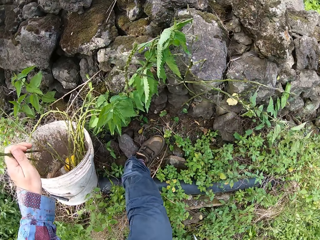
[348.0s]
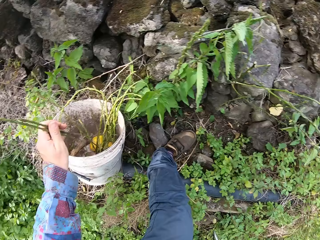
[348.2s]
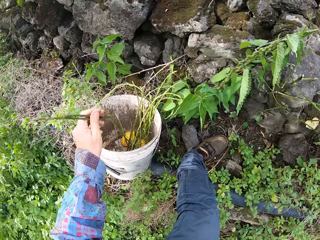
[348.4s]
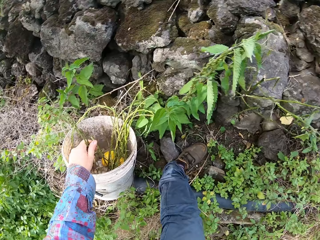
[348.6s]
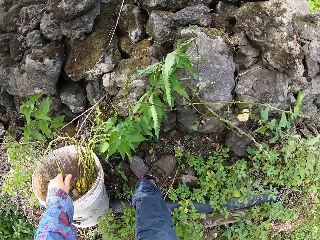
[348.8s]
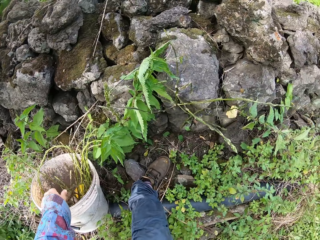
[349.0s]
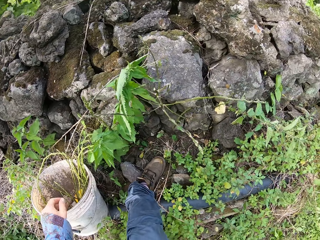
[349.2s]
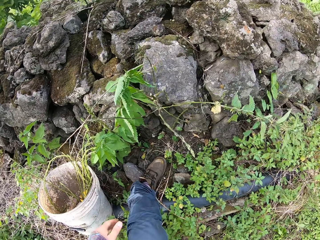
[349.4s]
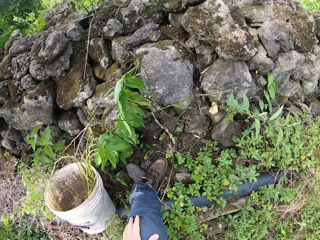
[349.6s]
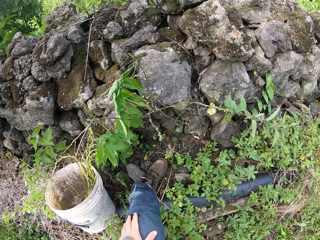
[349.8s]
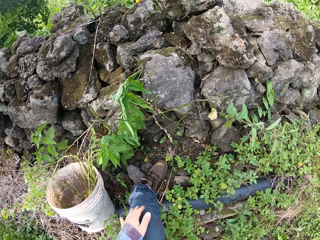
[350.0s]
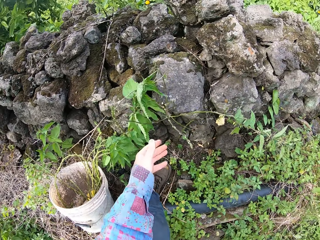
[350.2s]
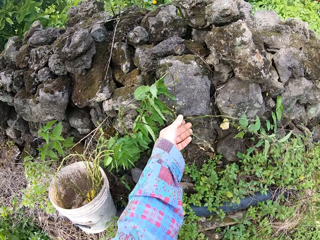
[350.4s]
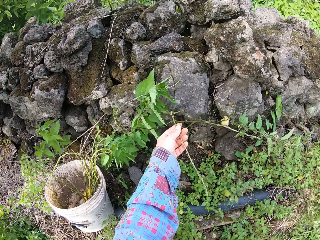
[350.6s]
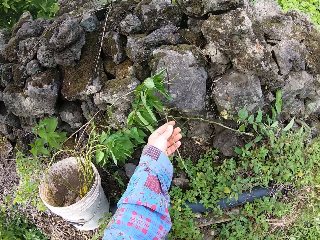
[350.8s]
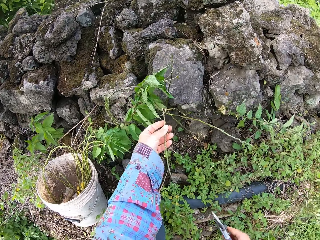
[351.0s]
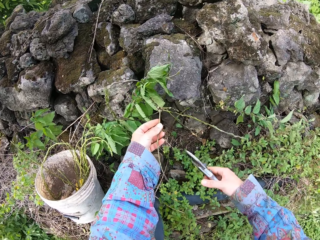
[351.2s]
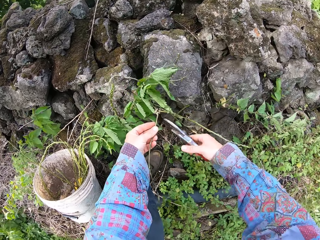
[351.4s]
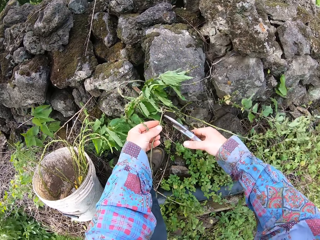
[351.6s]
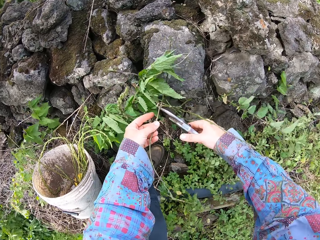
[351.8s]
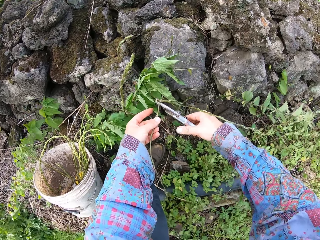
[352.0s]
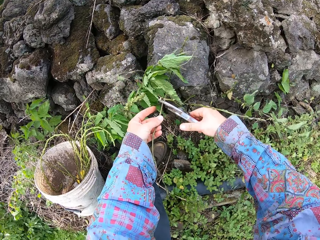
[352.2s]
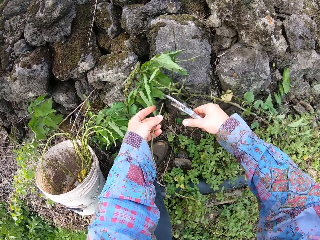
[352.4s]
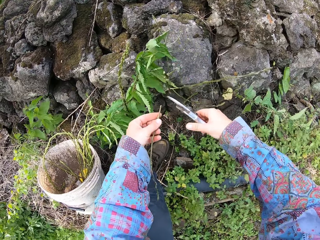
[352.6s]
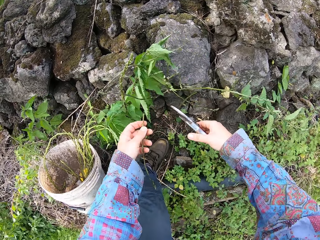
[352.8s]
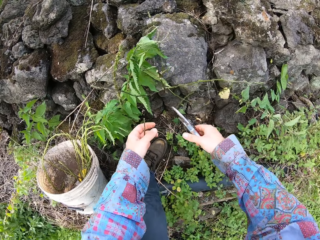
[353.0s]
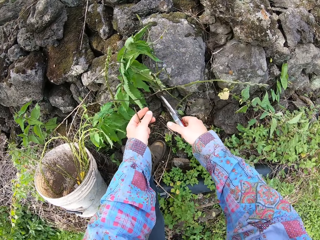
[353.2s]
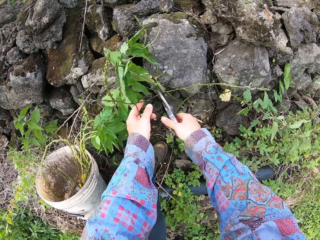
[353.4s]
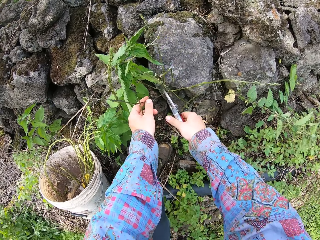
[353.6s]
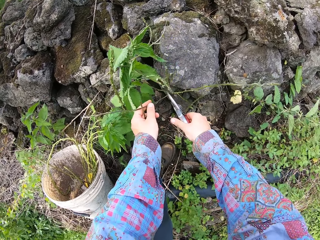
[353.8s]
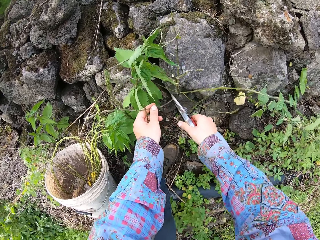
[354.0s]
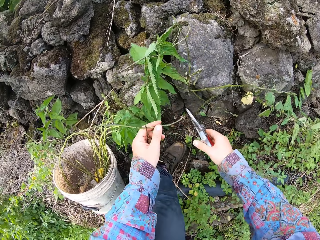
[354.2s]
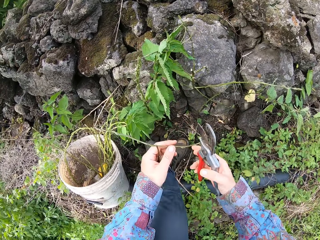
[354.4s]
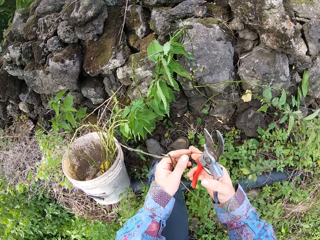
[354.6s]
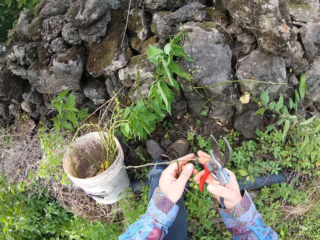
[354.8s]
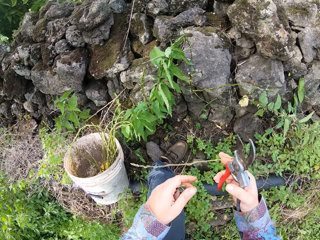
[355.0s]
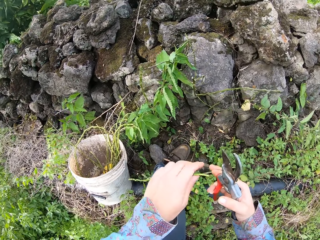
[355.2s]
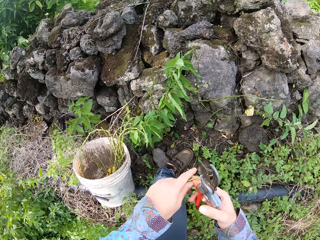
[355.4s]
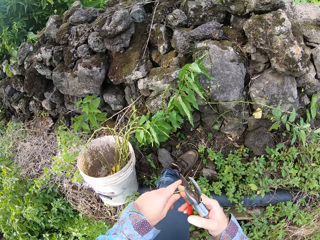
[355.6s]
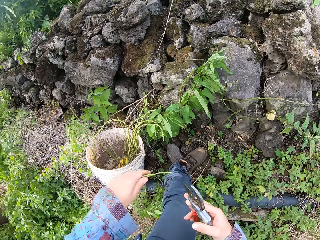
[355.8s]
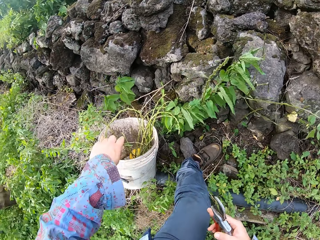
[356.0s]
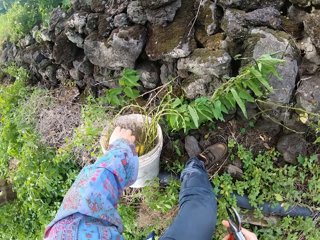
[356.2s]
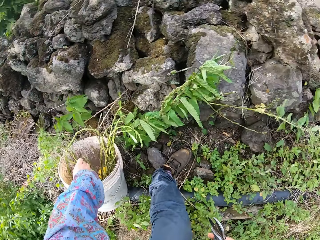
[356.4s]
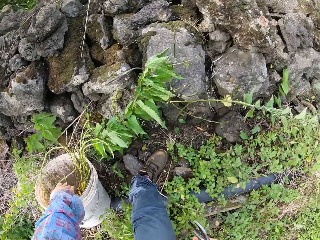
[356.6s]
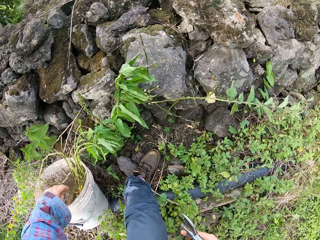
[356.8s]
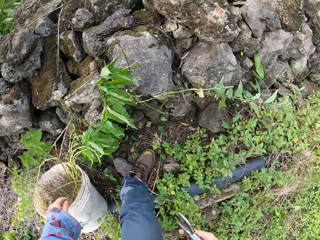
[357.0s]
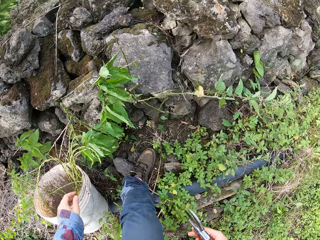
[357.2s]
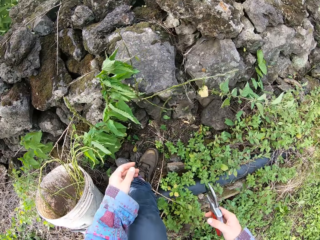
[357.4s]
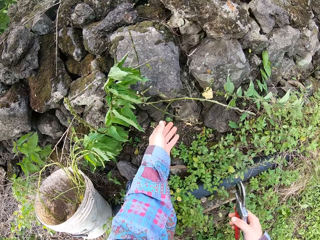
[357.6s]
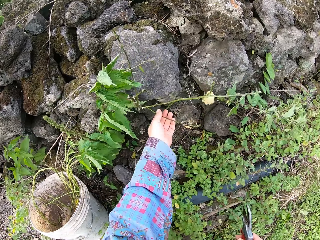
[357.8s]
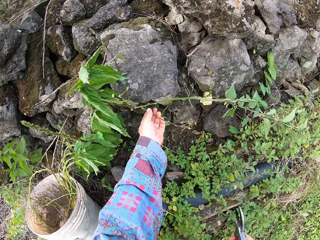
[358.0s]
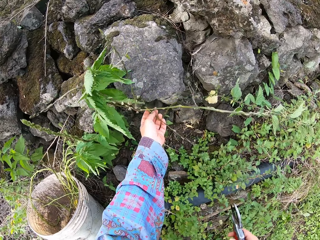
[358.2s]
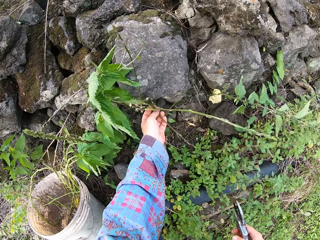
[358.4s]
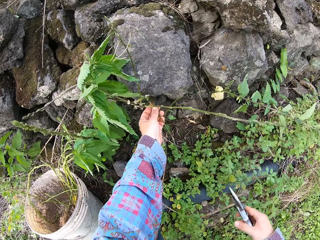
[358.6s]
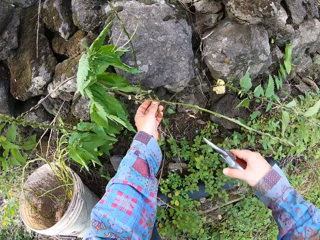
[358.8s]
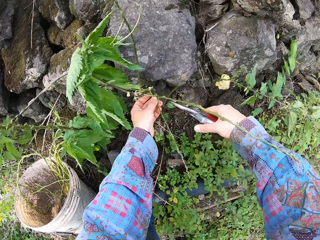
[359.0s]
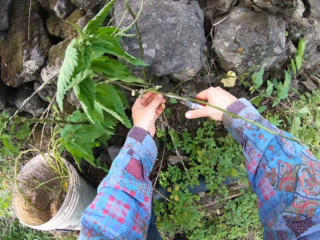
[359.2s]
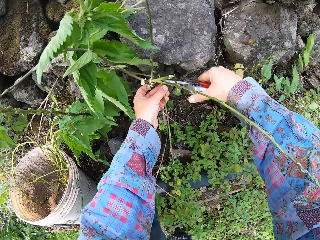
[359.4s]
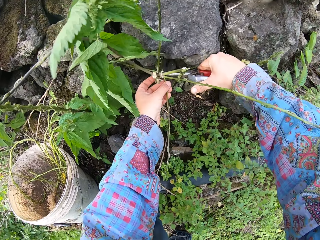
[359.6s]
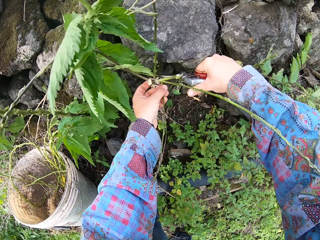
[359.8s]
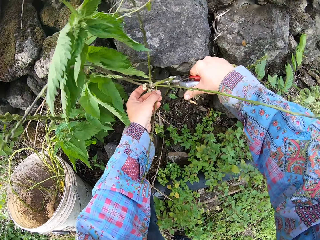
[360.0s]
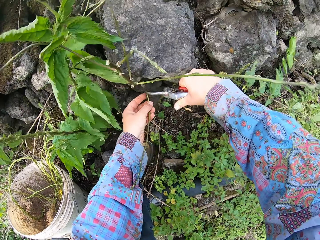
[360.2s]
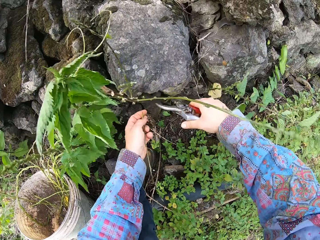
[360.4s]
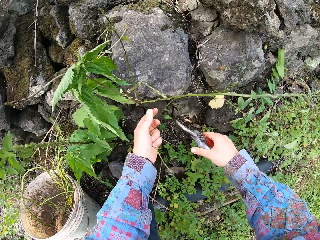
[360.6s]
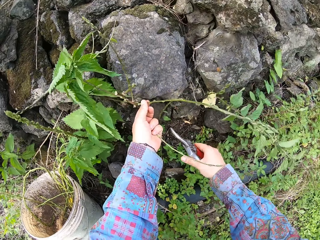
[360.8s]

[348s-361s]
The camera wearer drops the plants in his left hand in the bucket. He places his left hand on his left knee. He picks multiple plants with his left hand. He cuts the multiple plants with a pair of pruners in his right hand. He cuts a plant. He adjusts one of the plants with his right hand. He drops the plants in his left hand in the bucket. He picks multiple plants with his left hand. He cuts the multiple plants with the pair of pruners in his right hand.

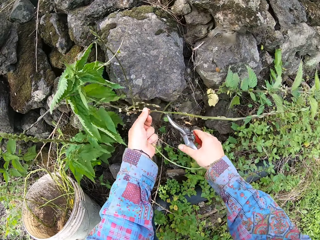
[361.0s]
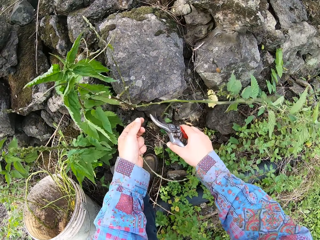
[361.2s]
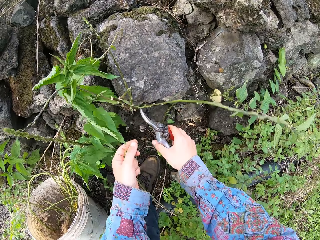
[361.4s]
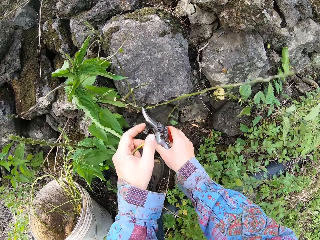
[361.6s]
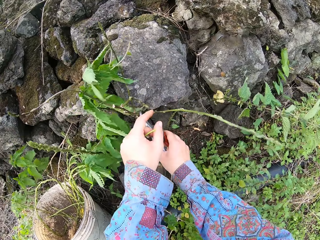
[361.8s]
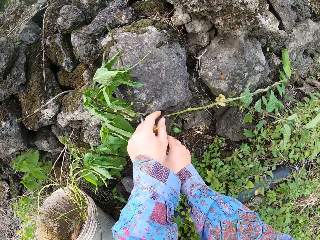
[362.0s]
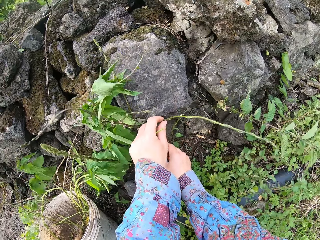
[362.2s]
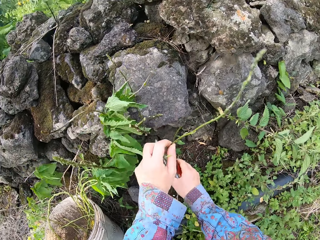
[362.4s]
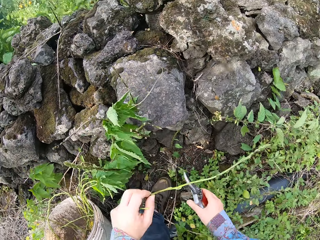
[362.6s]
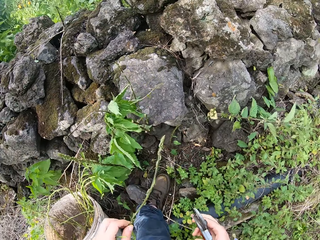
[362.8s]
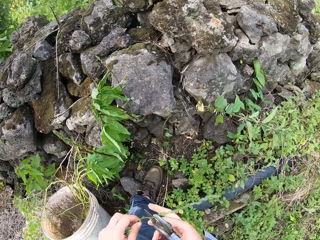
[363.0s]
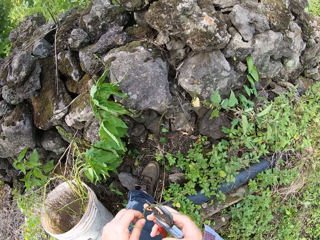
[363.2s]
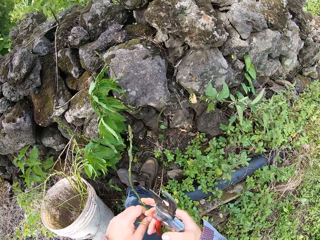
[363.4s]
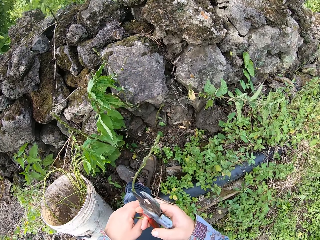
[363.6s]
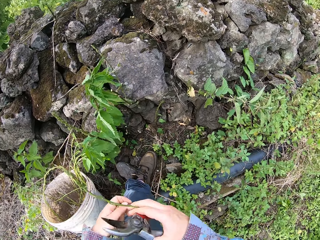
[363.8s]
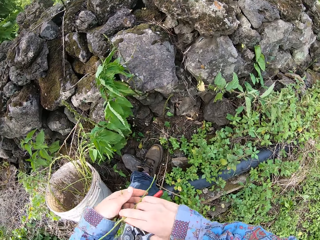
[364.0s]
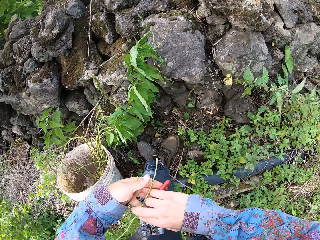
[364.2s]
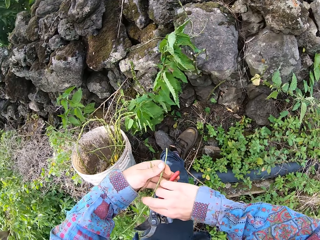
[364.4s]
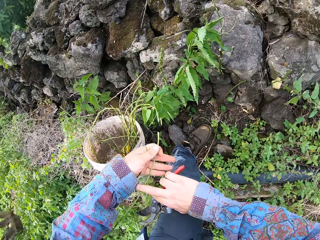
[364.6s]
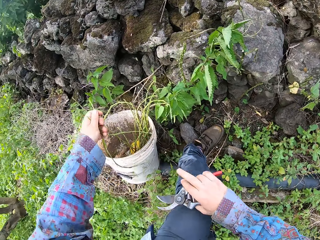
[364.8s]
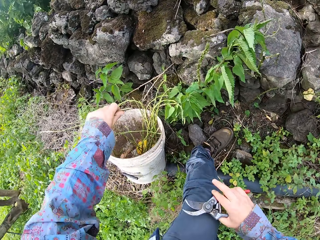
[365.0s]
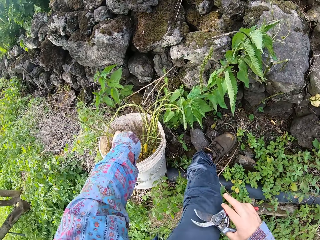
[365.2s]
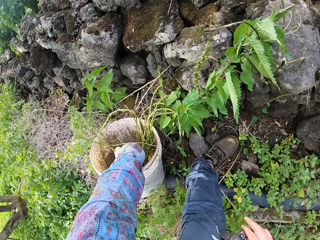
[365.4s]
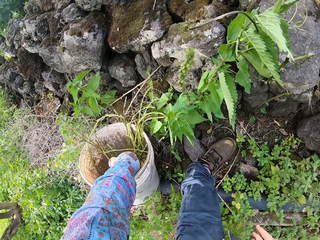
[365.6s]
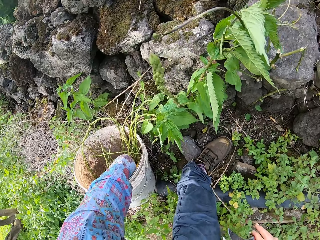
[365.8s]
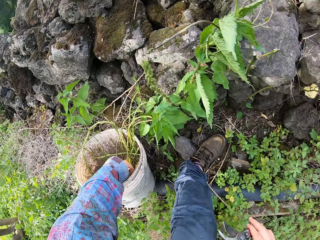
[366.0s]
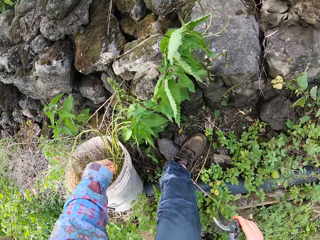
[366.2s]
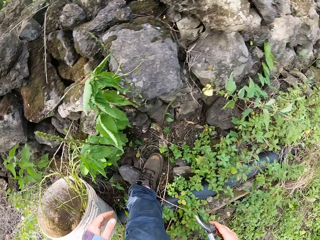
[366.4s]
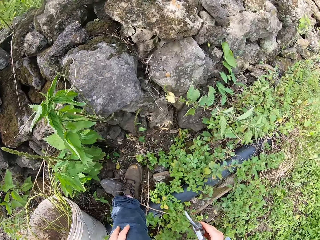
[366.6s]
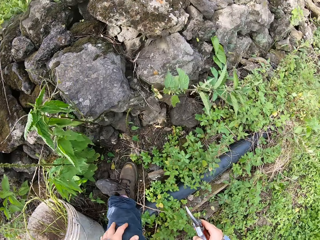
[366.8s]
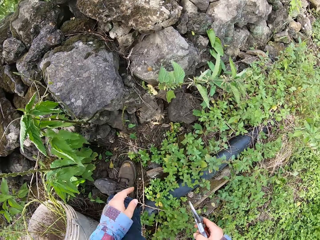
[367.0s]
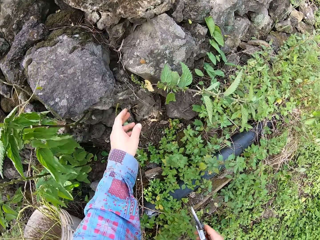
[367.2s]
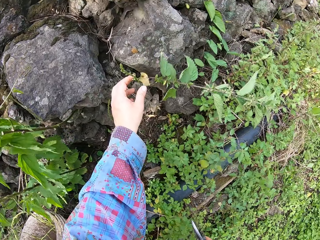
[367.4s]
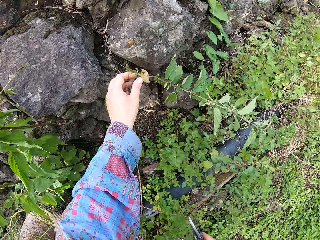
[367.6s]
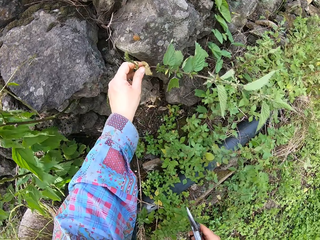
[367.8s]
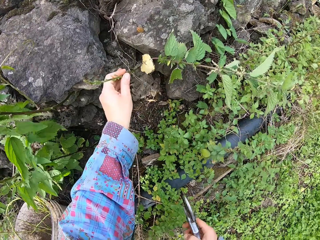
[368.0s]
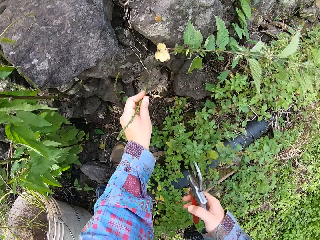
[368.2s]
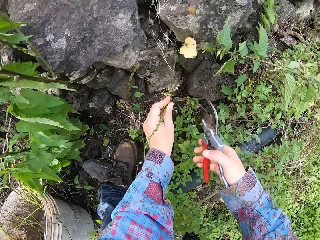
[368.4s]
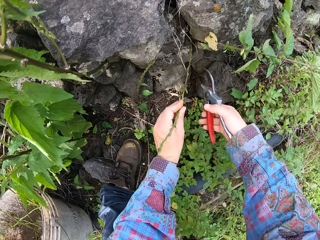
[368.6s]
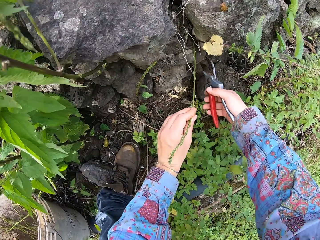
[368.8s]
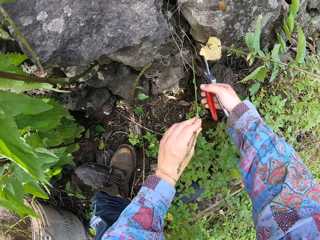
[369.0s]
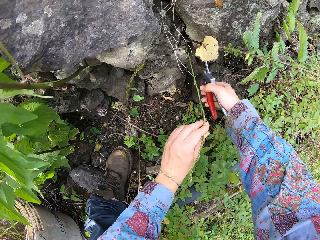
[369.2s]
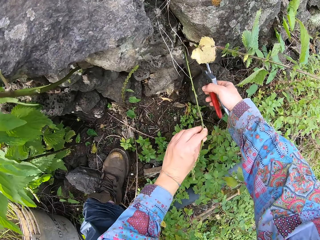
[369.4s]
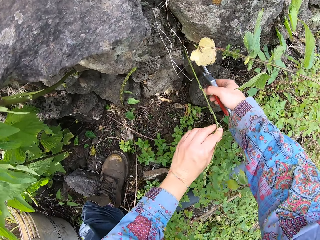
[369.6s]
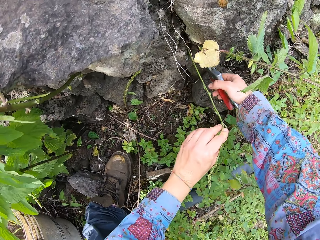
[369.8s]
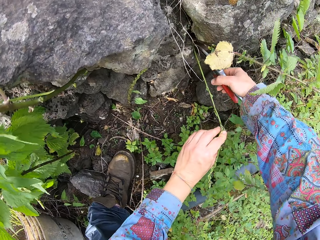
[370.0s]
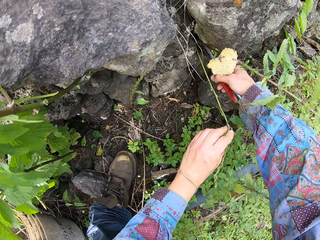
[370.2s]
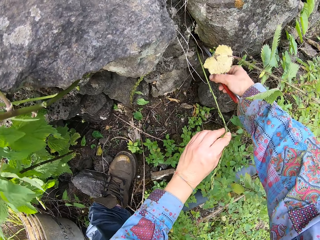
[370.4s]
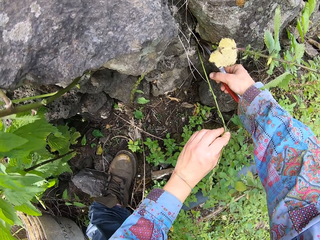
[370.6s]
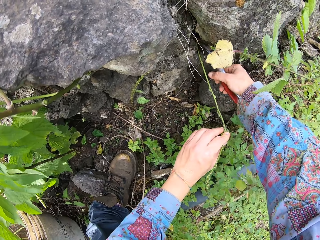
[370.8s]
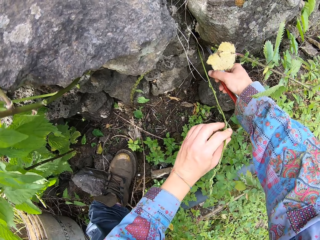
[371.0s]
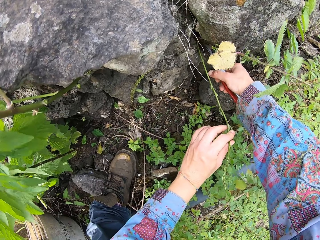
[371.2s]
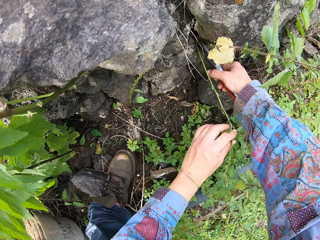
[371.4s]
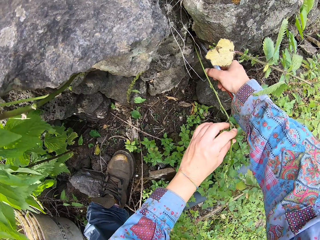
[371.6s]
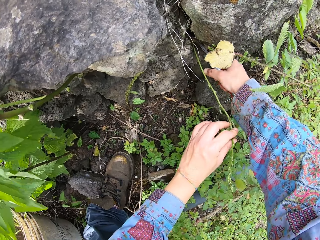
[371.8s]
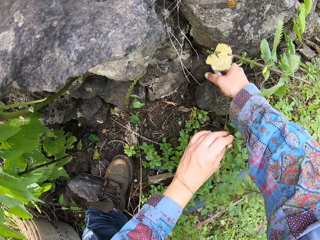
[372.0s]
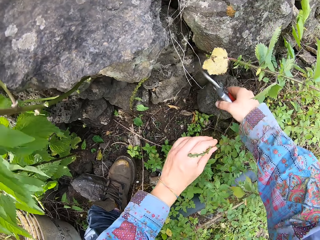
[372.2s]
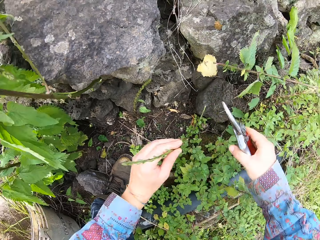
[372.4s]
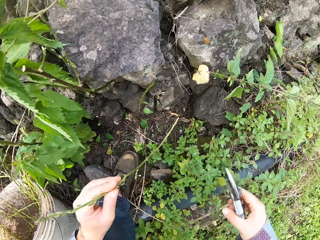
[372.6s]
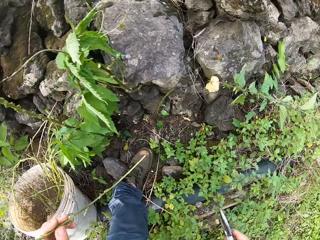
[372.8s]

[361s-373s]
The camera wearer cuts a plant. He adjusts one of the plants with his right hand. He drops the plants in his left hand in the bucket. He picks another plant with his left hand. He cuts the plant with a pair of pruners in his right hand.
